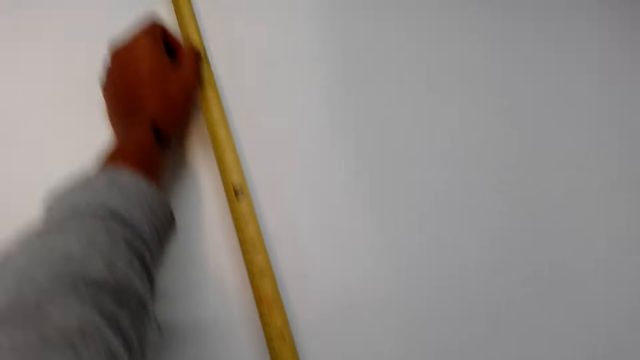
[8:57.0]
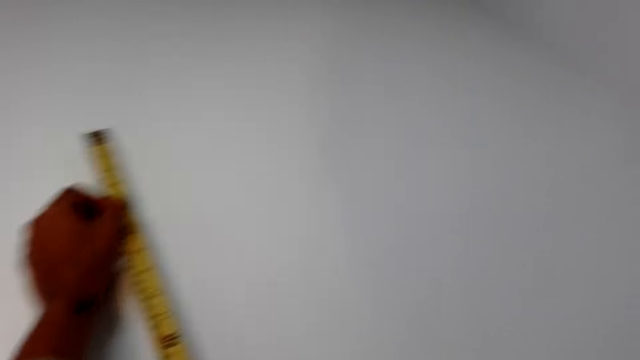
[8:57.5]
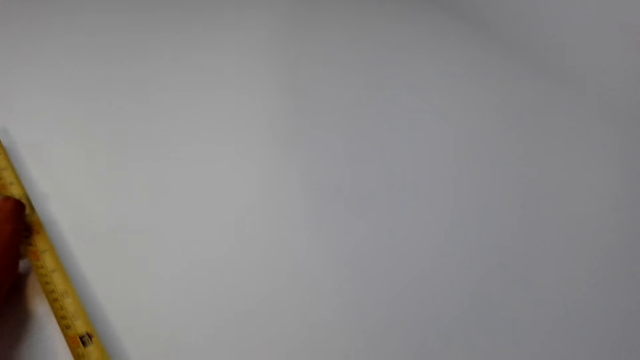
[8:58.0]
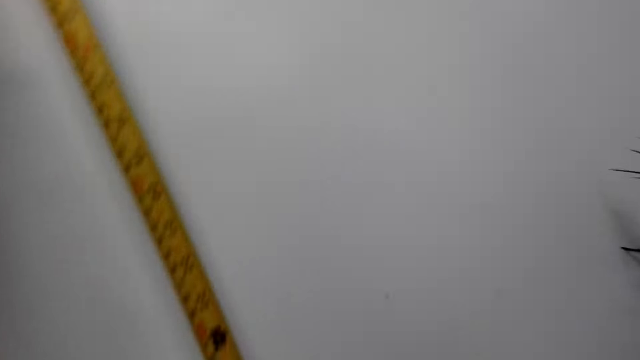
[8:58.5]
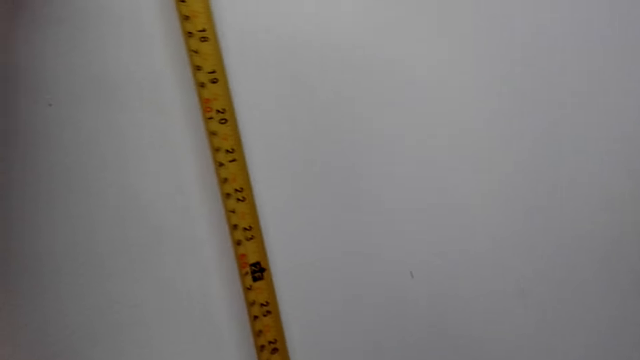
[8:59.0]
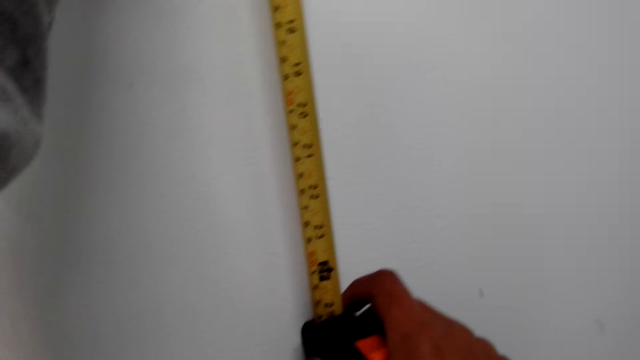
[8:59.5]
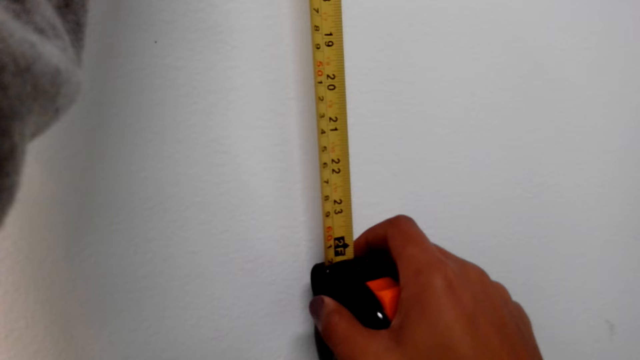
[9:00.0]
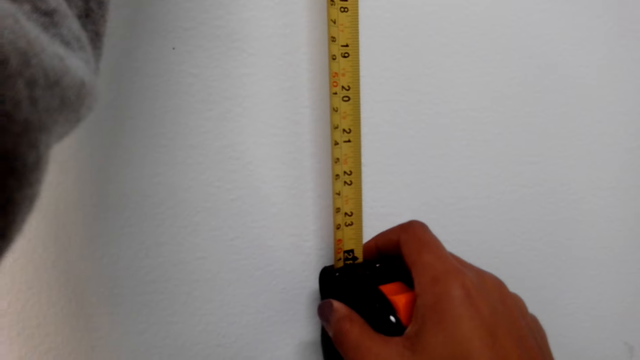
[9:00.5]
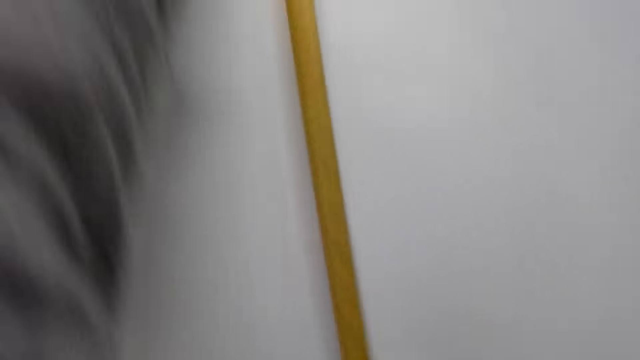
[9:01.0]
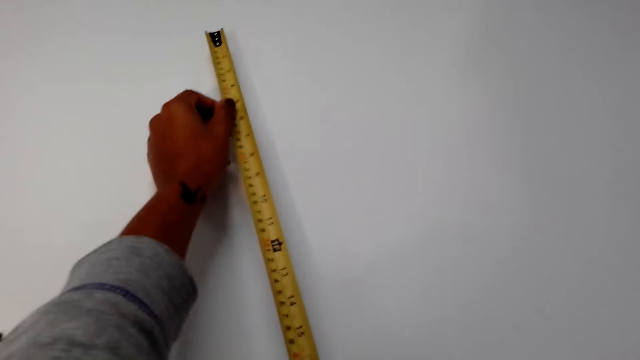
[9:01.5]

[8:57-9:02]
The camera wearer adjusts the tape measure.

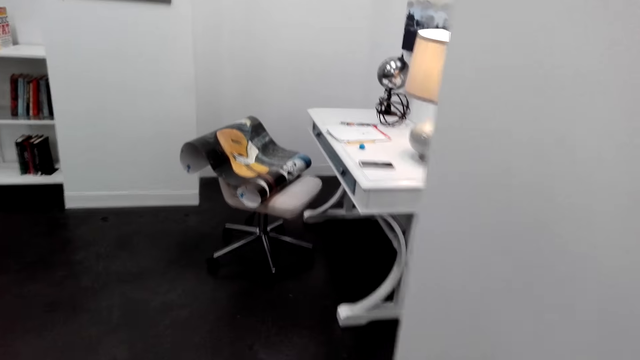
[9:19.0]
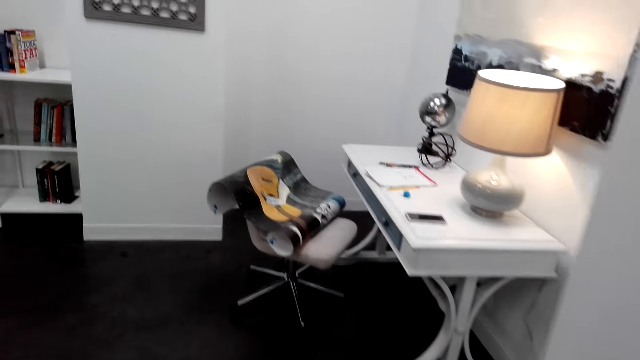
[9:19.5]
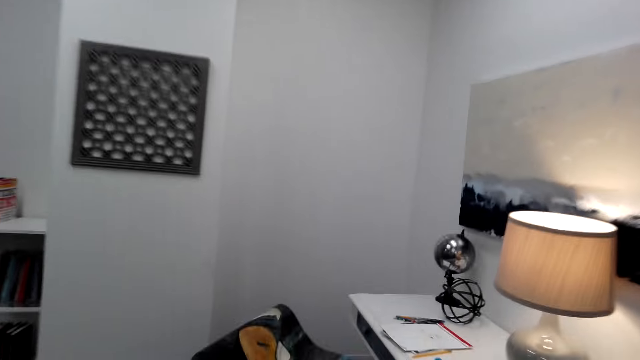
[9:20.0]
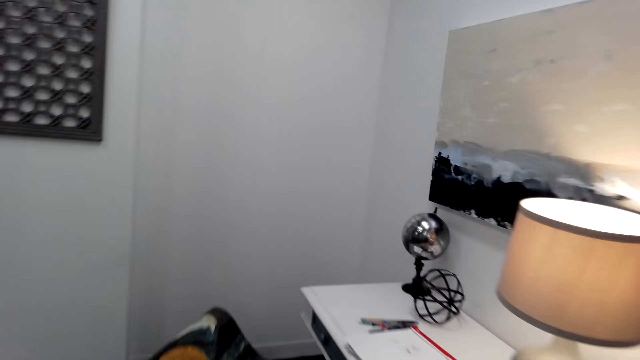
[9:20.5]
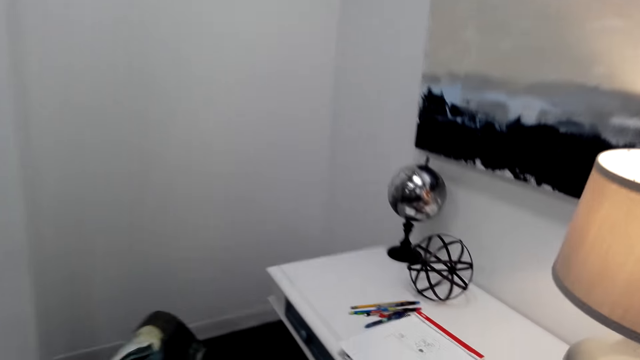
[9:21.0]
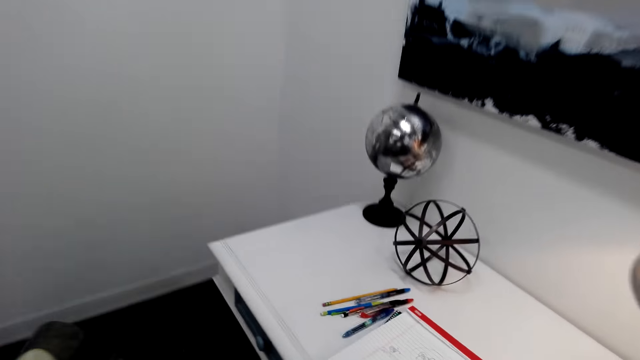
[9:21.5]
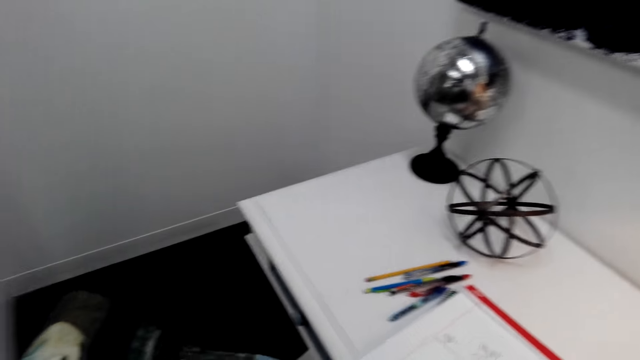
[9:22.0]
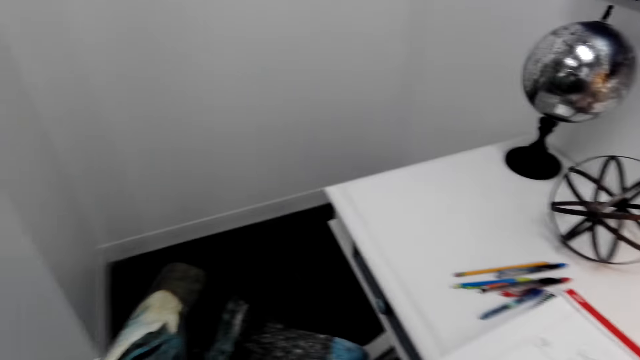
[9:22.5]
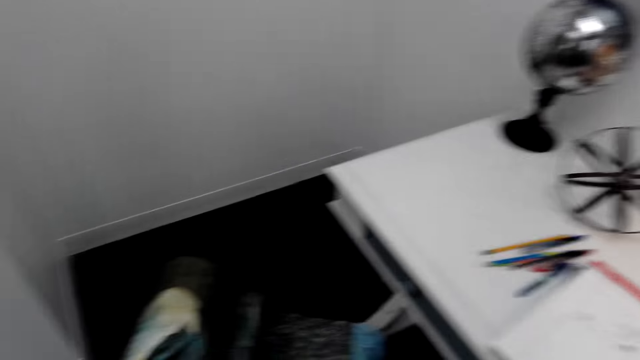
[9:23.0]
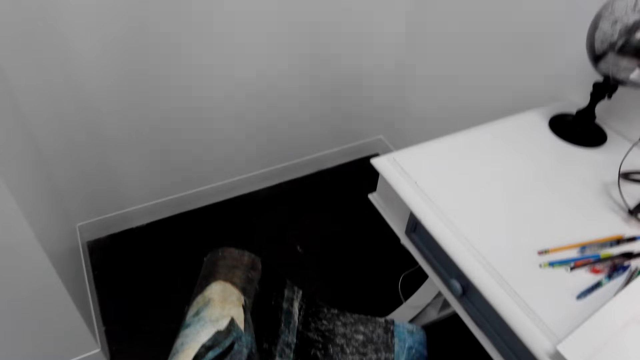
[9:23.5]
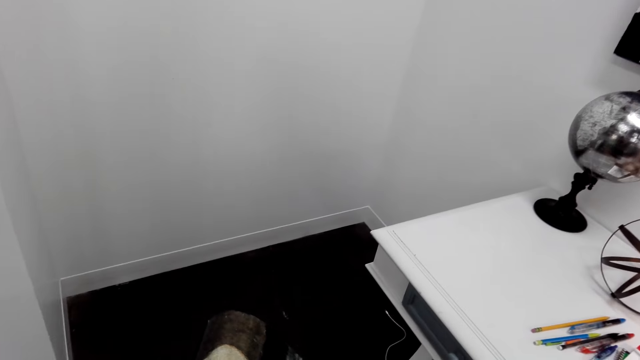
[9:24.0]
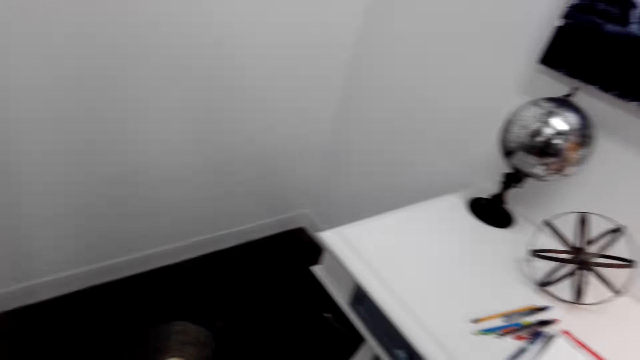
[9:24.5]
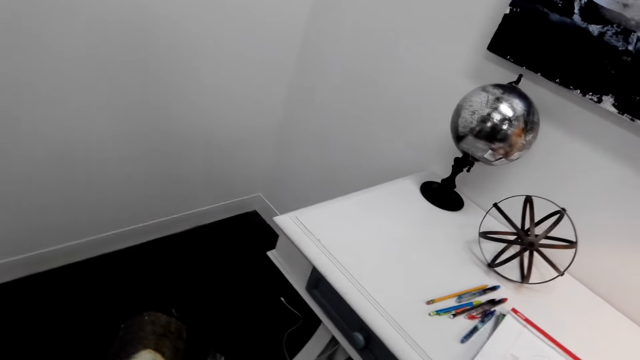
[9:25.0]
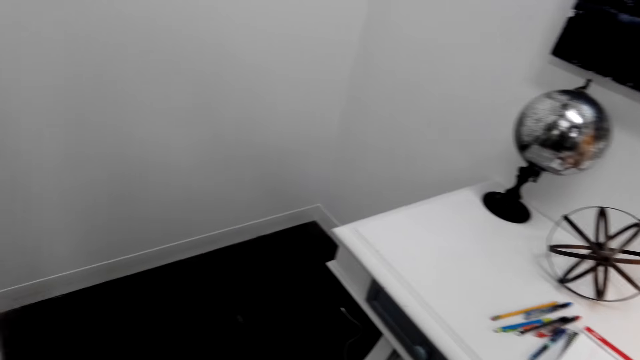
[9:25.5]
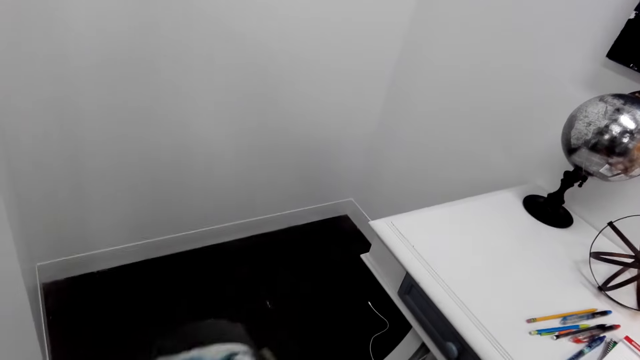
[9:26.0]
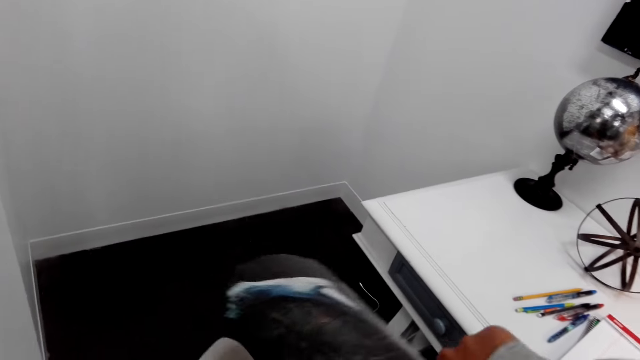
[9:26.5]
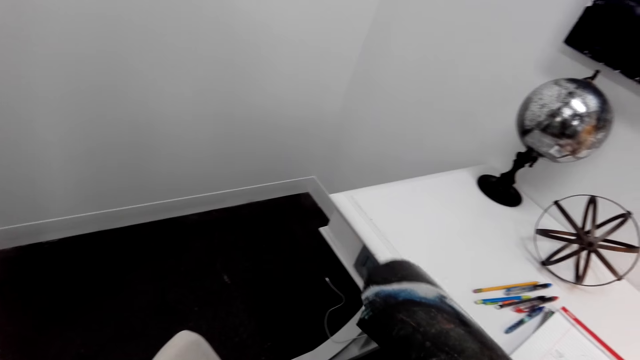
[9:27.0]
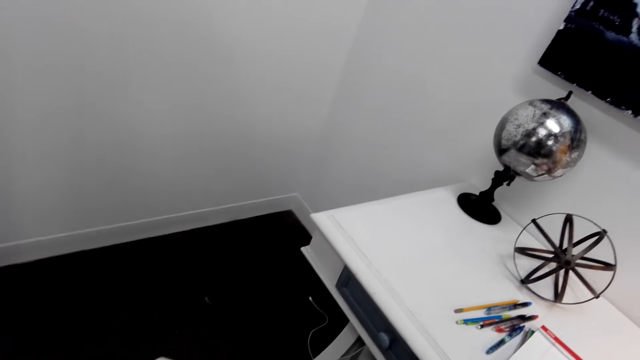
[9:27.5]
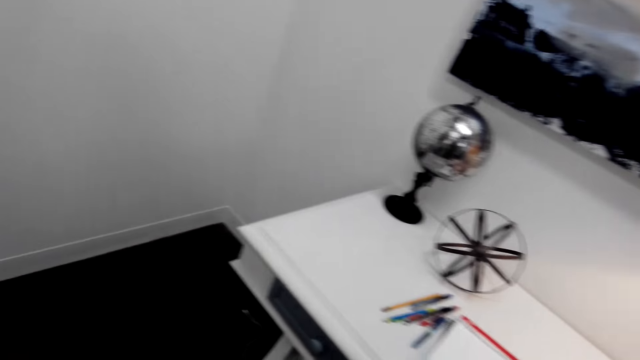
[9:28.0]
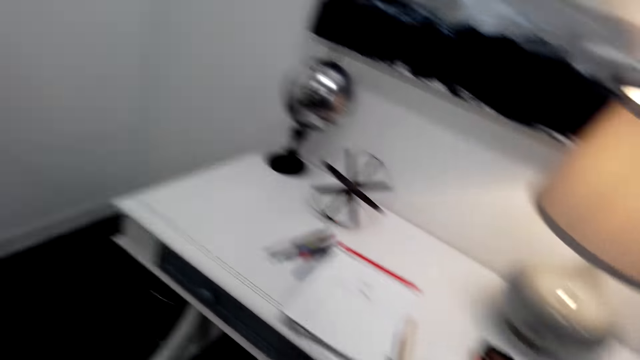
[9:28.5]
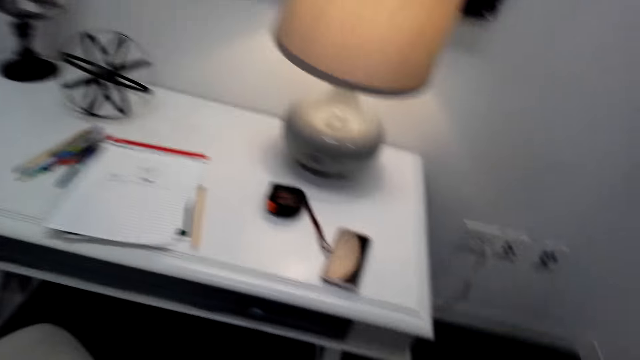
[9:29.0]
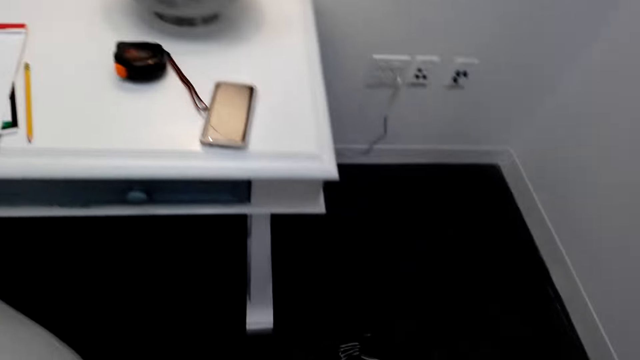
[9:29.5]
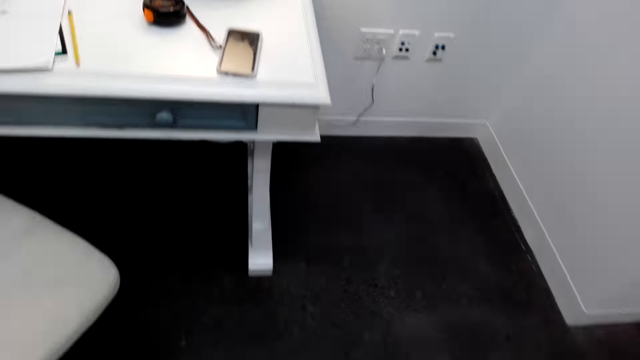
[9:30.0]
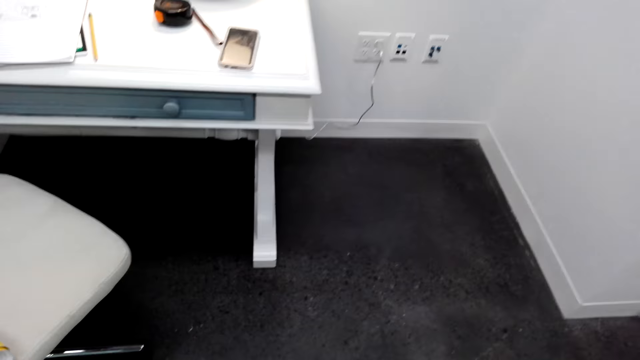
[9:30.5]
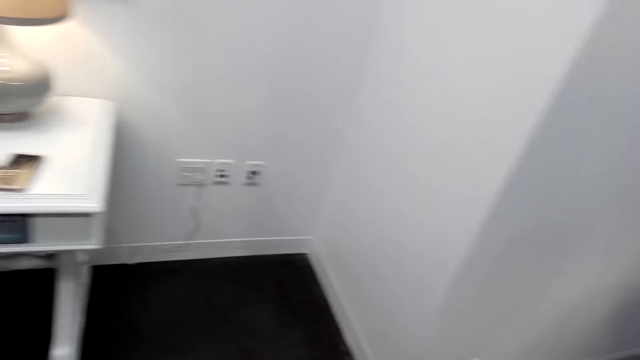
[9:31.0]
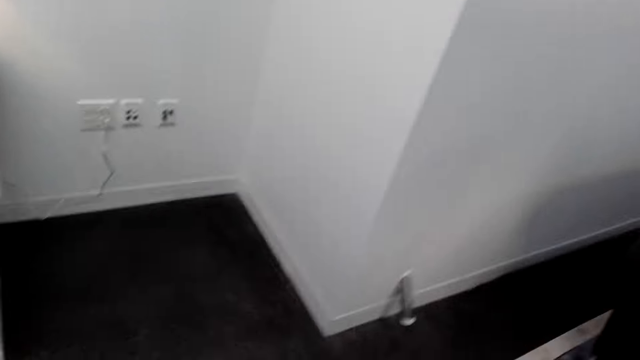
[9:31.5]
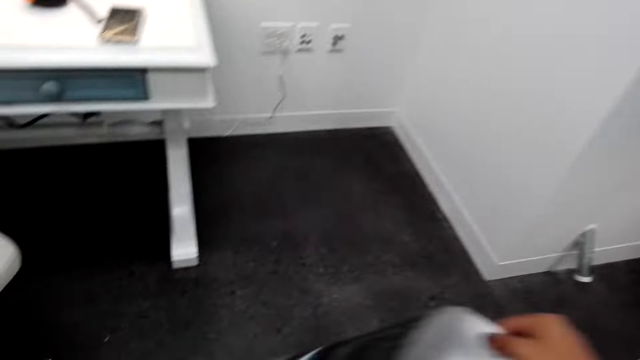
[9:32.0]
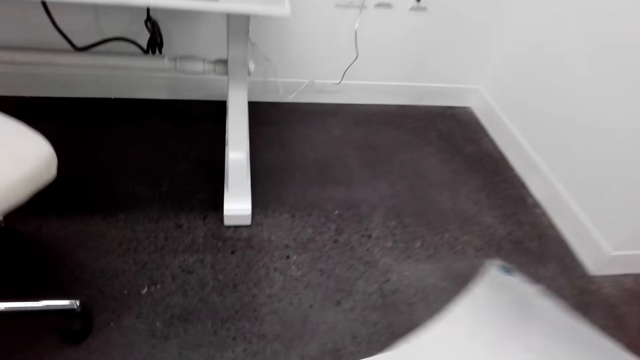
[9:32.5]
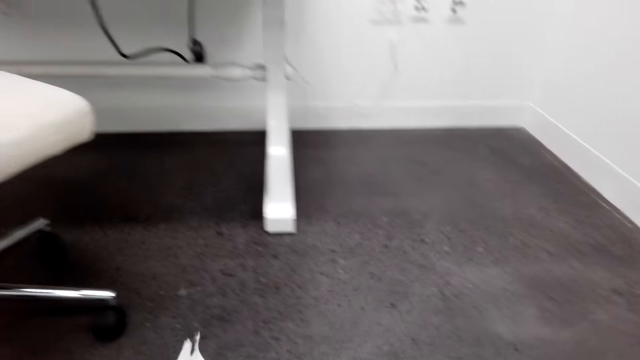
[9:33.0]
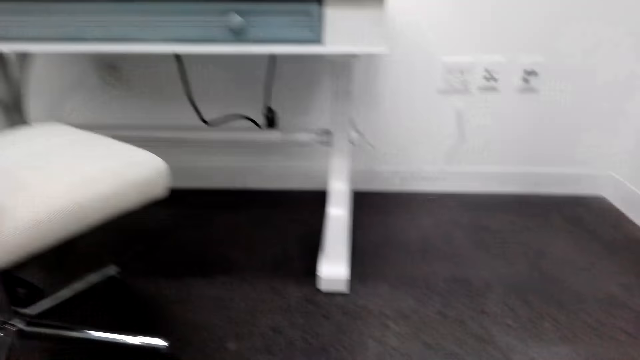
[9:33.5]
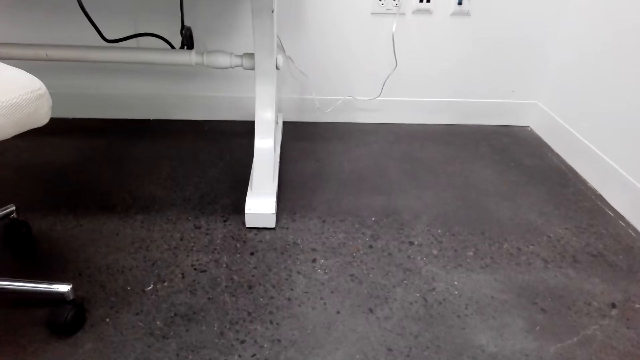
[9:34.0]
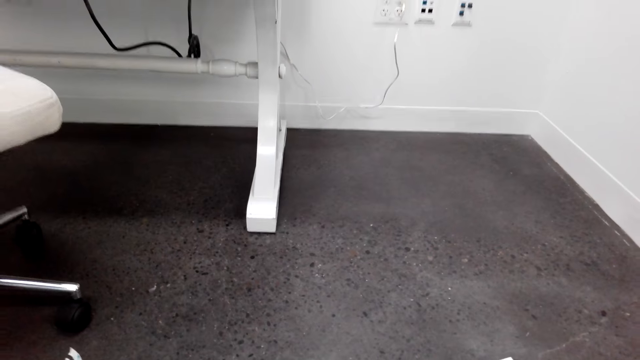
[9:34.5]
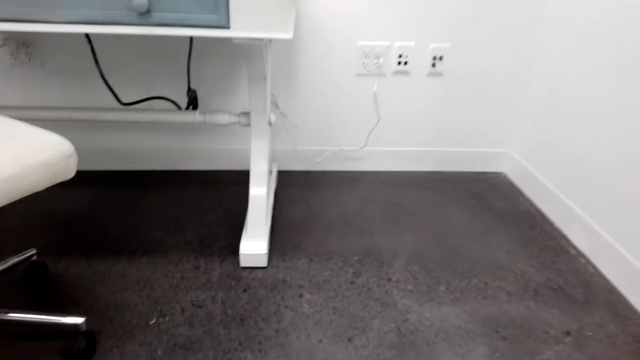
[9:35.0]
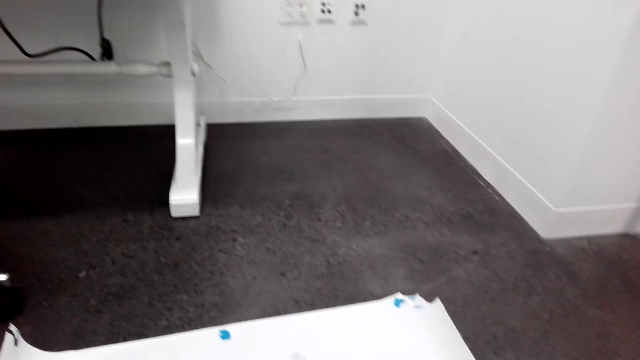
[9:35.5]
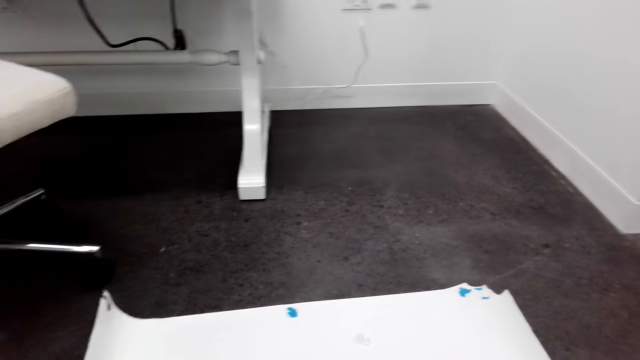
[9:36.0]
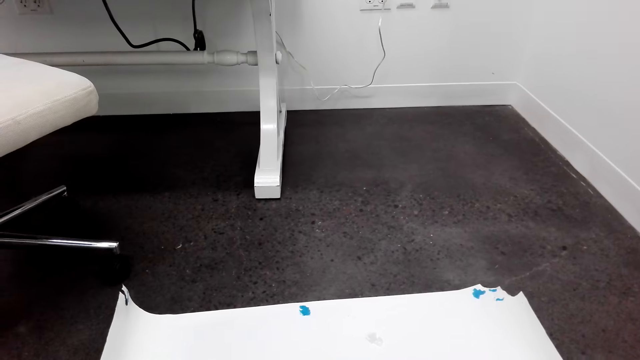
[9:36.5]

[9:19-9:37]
The camera wearer walks around the room. They pick up a chart from the chair. They walk around the room. They look around the room. They straighten the chart on a floor.
